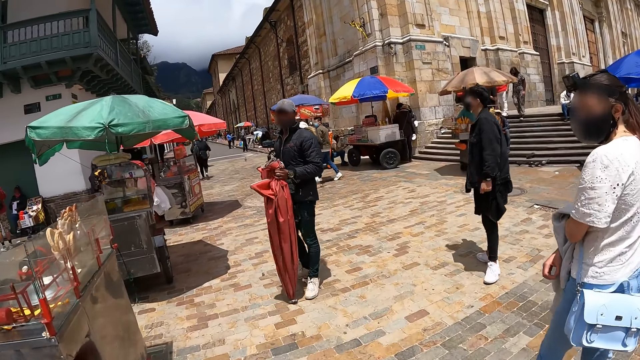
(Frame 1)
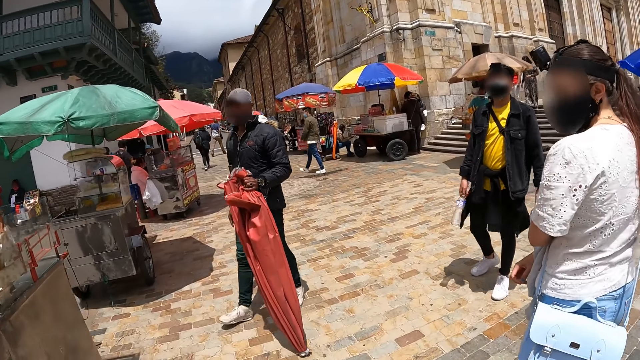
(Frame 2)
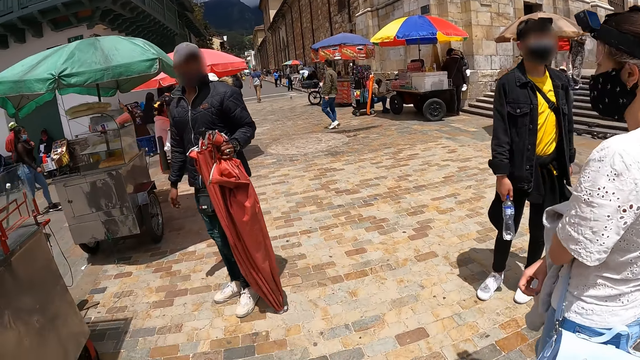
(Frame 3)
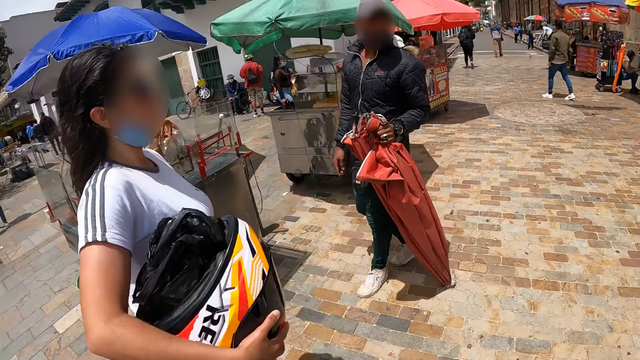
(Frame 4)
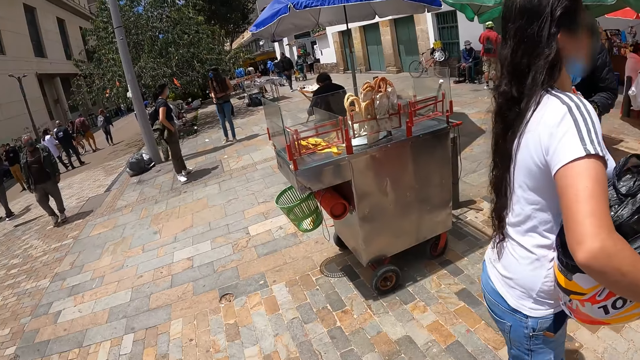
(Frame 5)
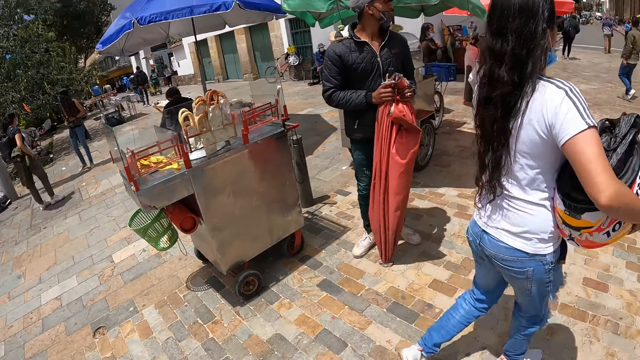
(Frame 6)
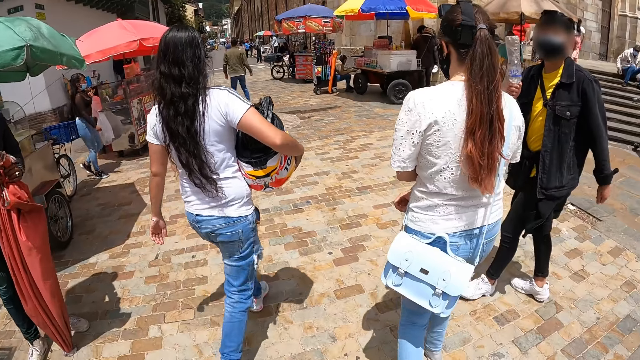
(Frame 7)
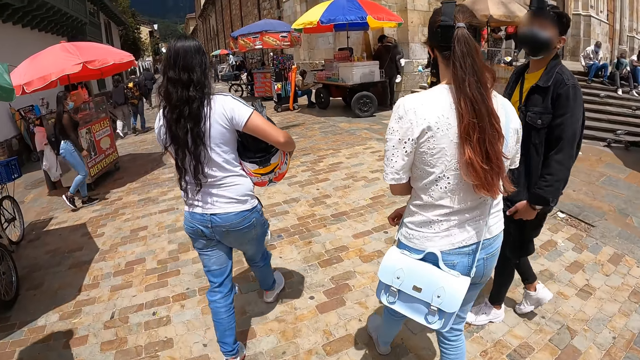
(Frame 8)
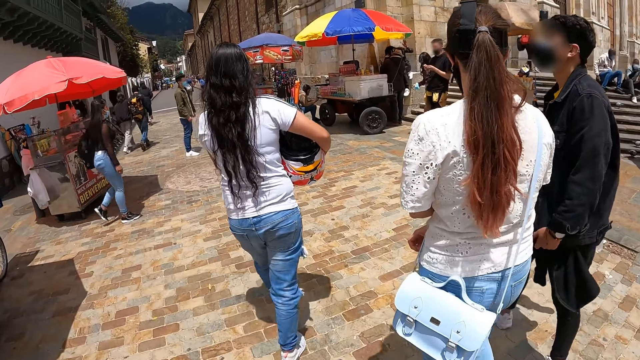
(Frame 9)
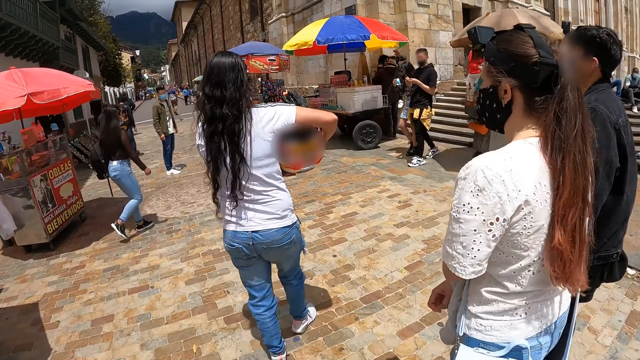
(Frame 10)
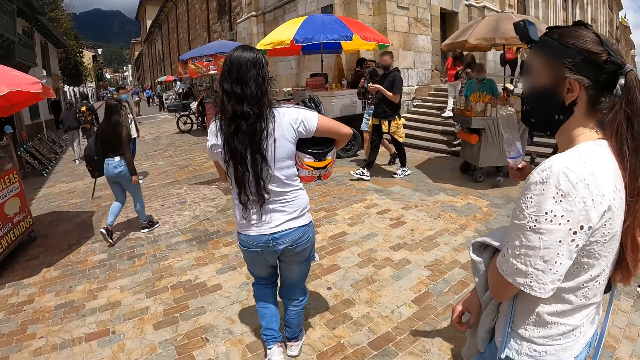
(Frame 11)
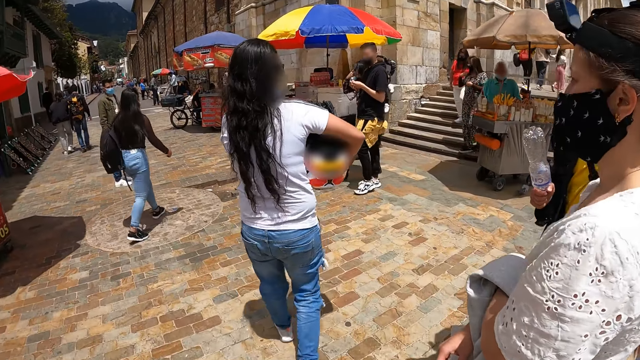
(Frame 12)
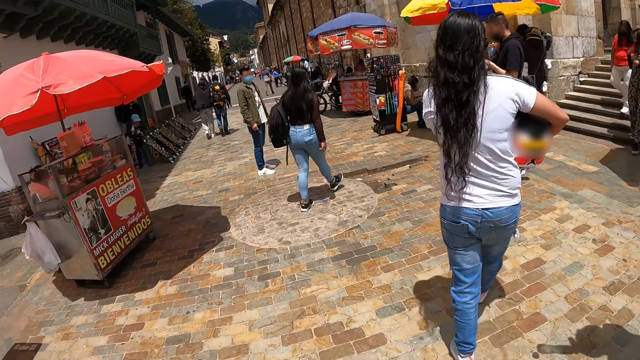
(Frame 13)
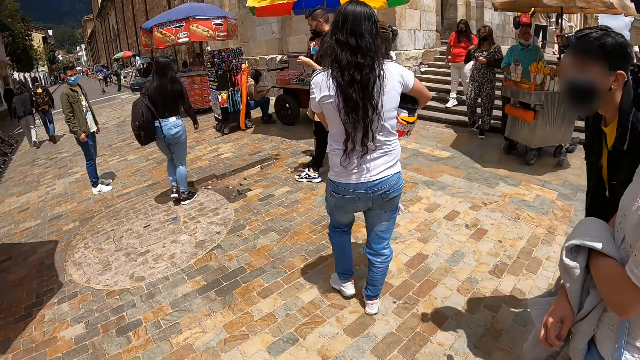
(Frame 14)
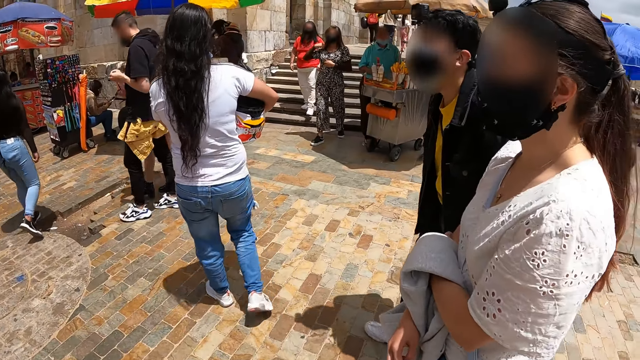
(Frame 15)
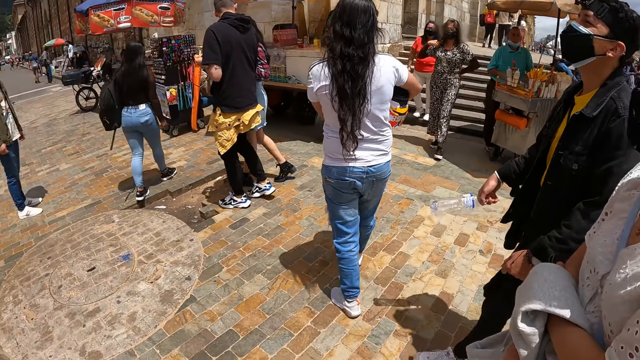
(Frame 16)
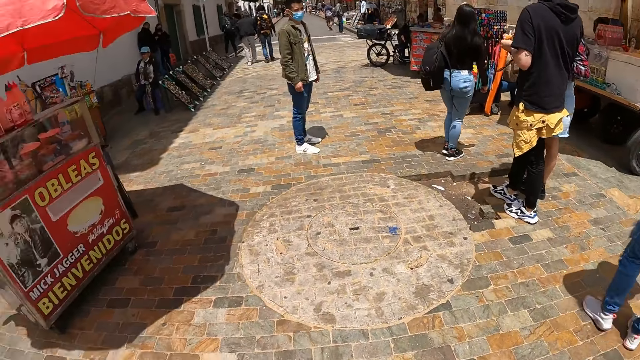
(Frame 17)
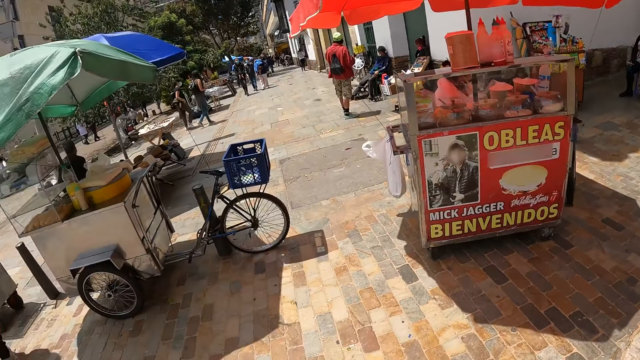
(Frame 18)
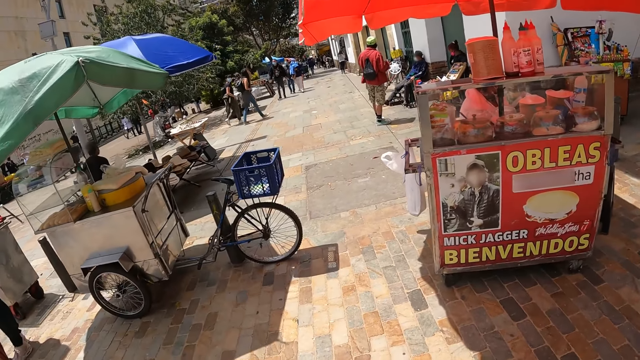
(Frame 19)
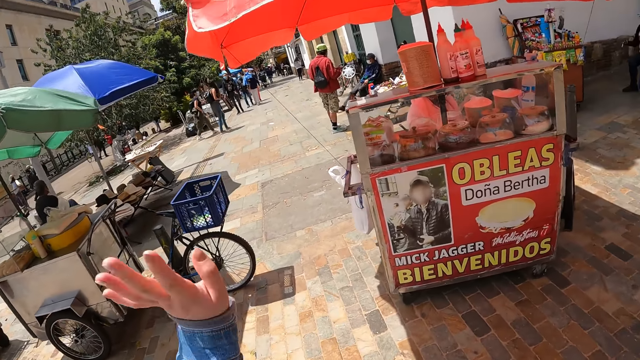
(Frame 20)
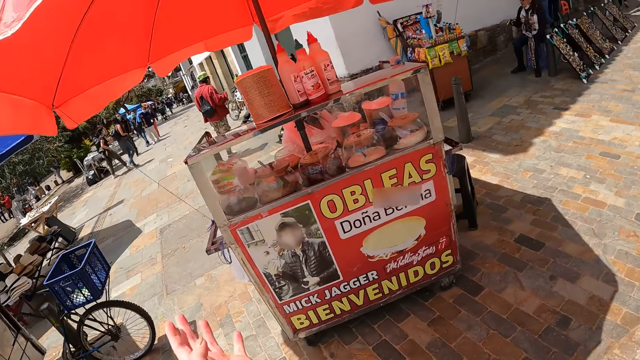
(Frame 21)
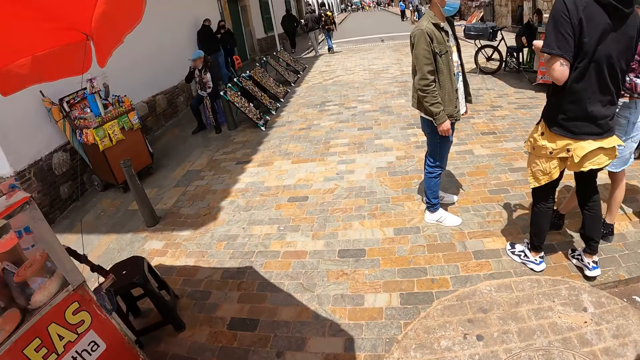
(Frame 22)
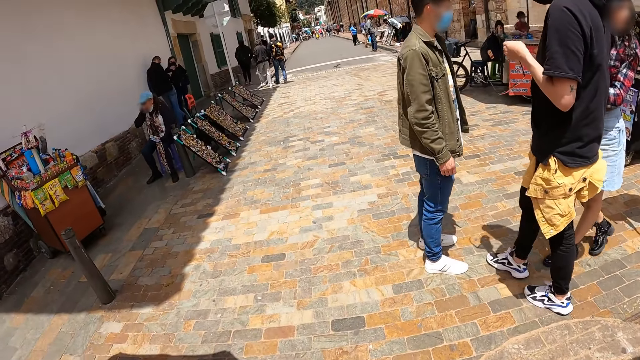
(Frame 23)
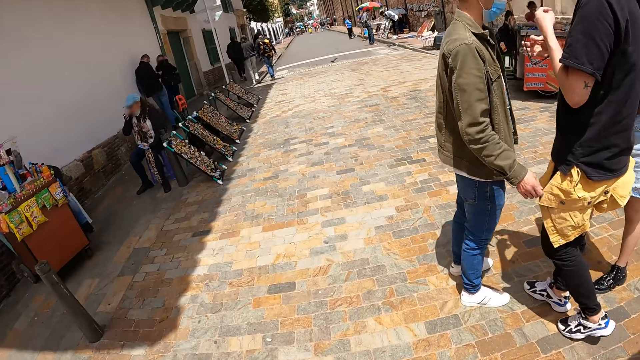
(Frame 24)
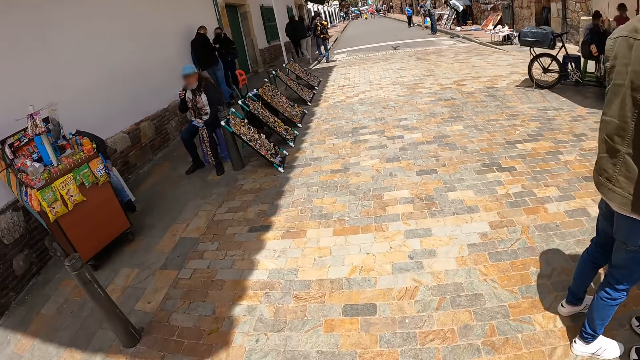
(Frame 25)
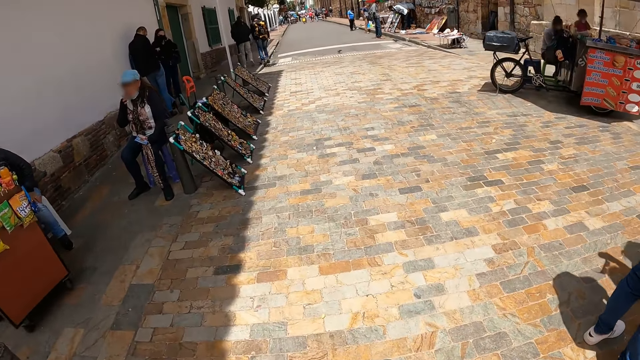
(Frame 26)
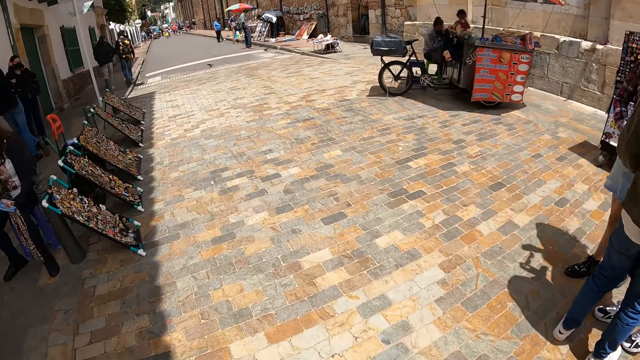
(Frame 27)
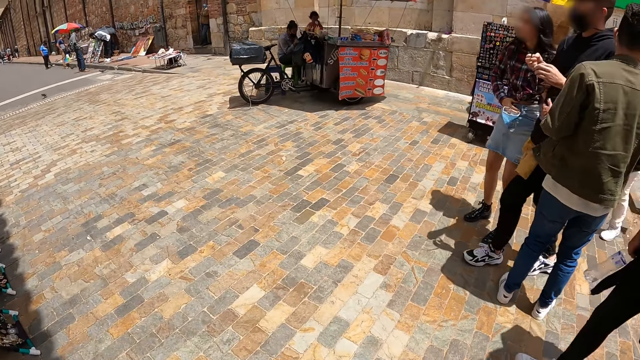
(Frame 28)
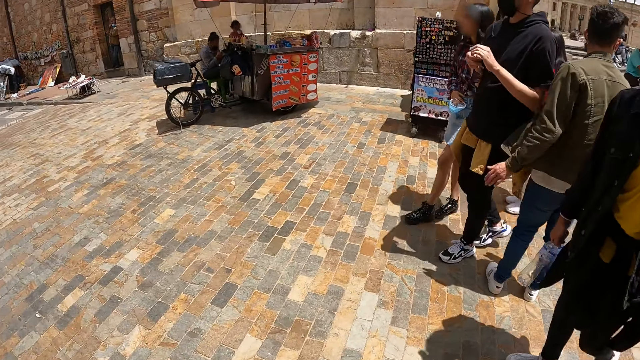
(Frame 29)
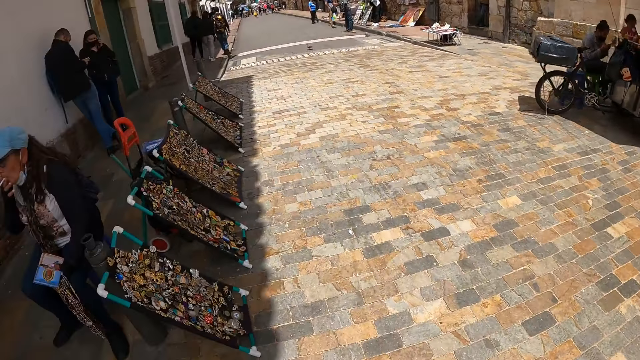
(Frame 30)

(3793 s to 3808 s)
The camera wearer looks around. A woman moves around. The camera wearer records video. They move a hand. A woman, another woman and a man move around.

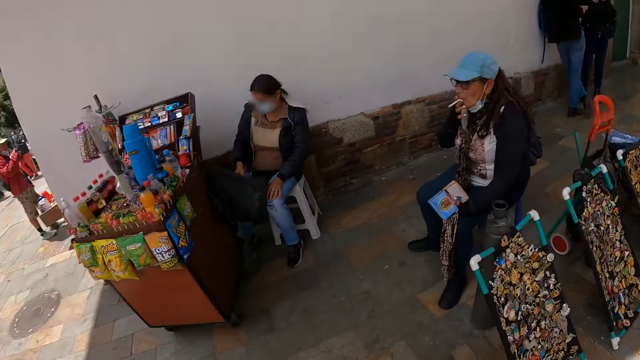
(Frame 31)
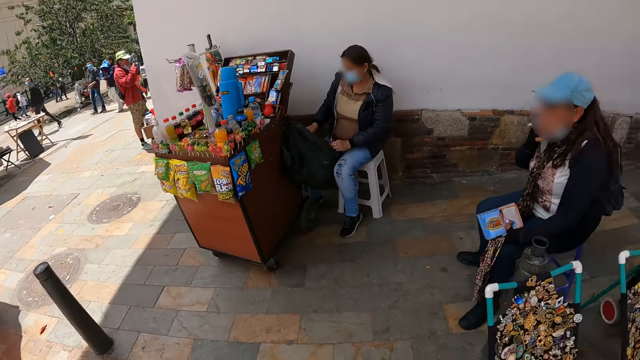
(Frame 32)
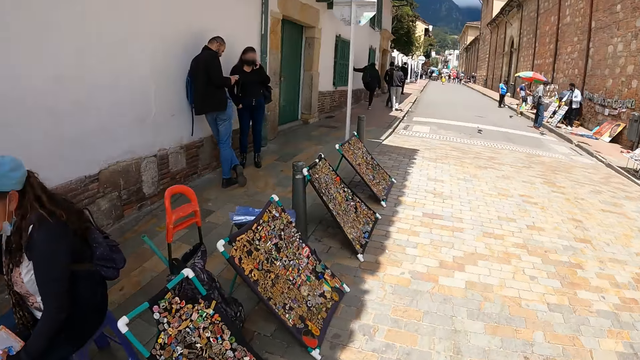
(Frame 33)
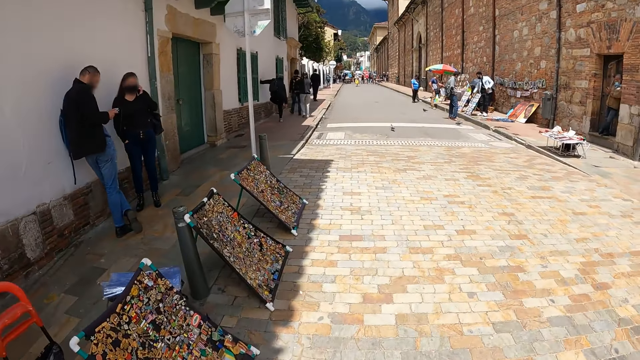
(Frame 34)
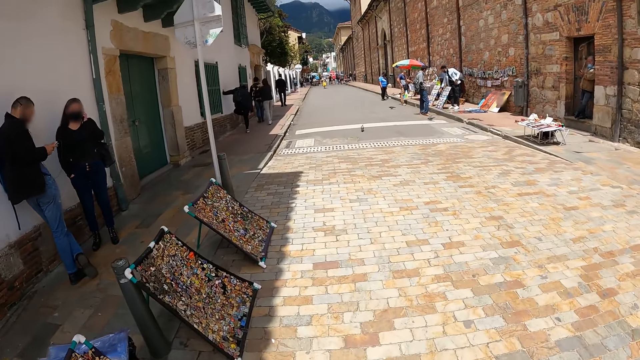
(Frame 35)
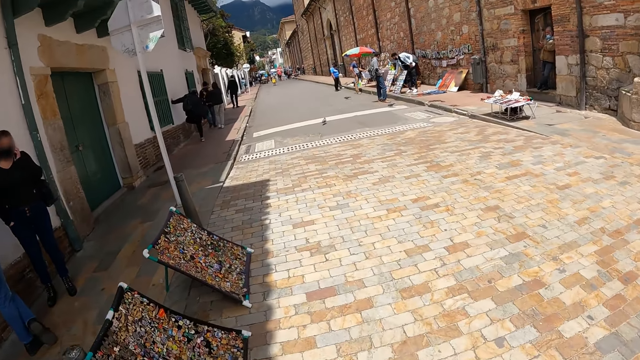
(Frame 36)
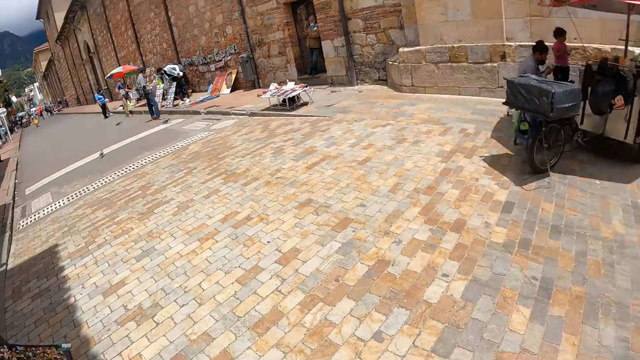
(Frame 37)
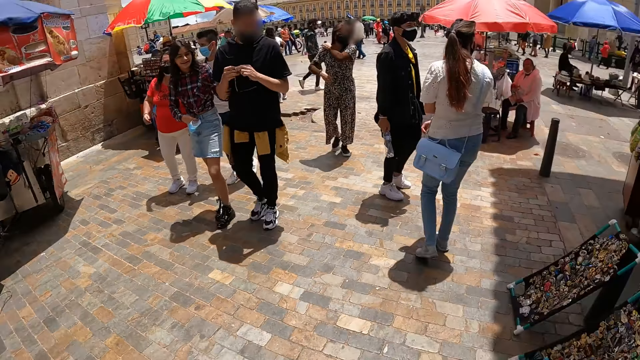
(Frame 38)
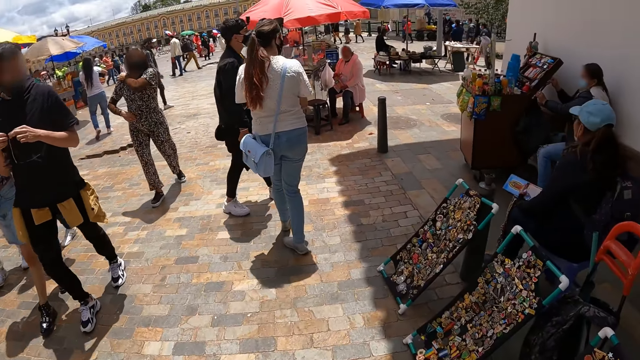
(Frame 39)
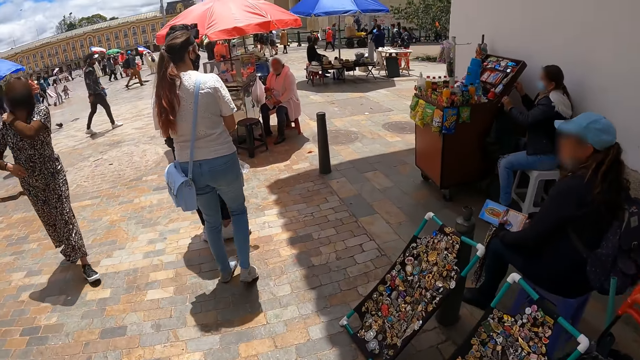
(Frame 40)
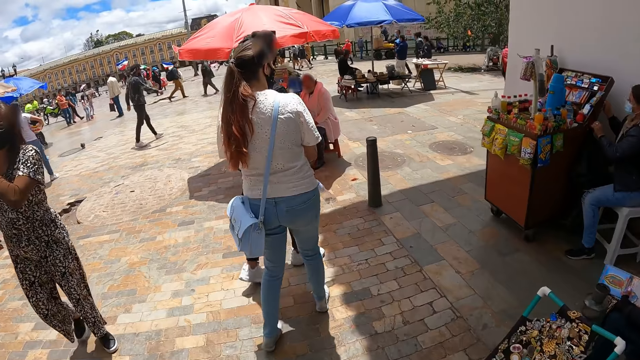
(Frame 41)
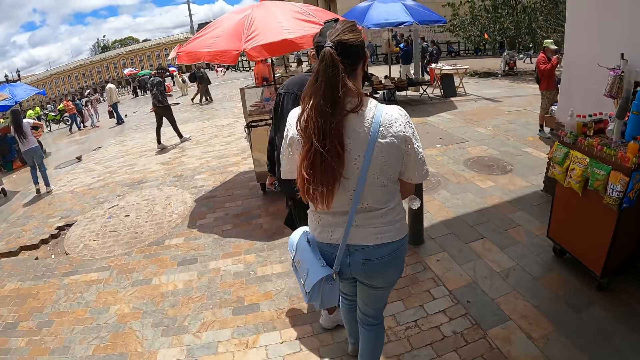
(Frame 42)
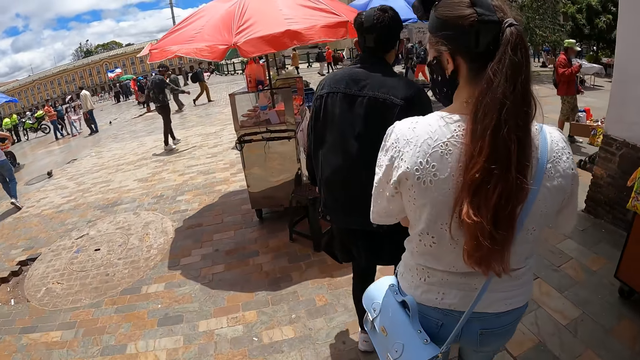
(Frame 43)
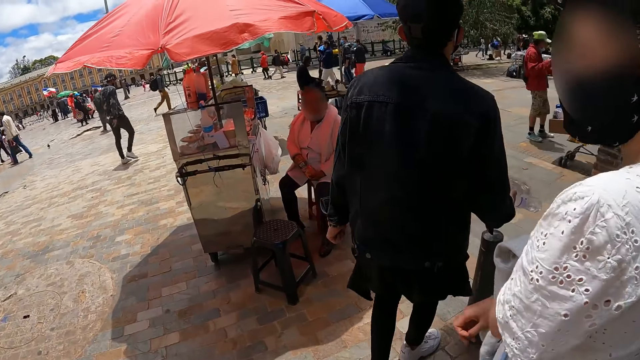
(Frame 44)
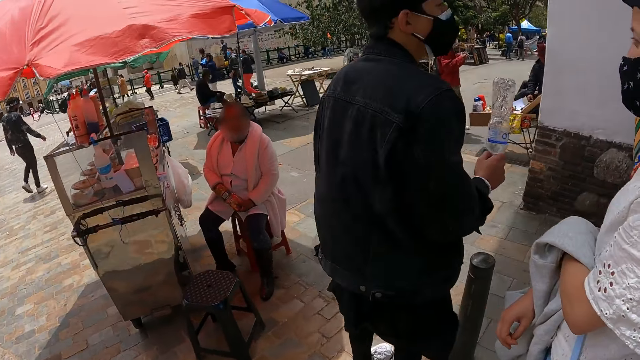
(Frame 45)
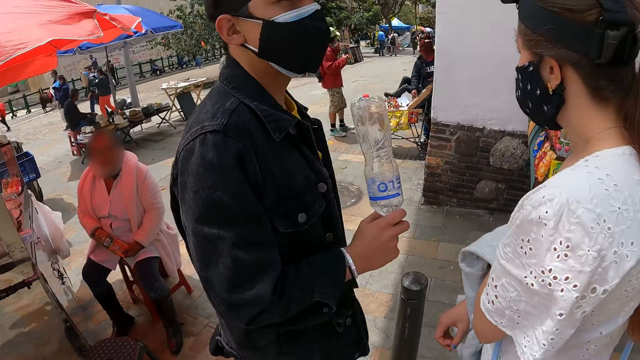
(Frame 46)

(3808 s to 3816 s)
The camera wearer moves around. They look around.
